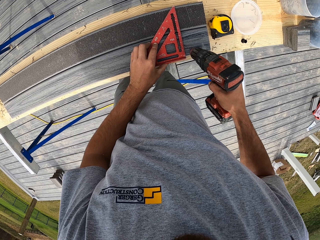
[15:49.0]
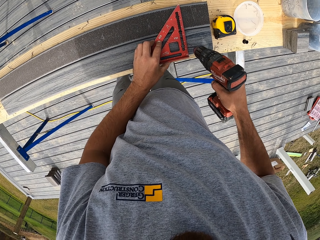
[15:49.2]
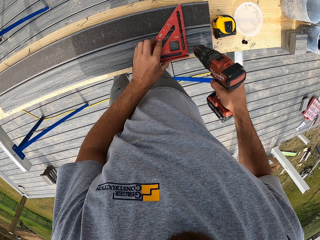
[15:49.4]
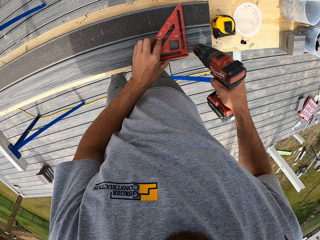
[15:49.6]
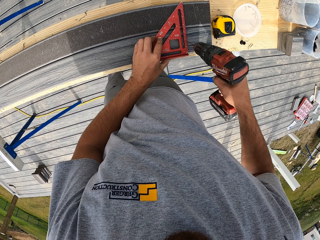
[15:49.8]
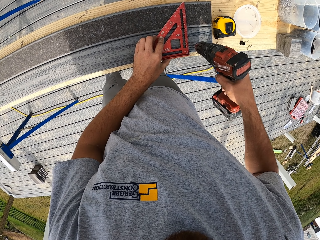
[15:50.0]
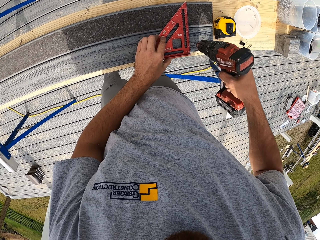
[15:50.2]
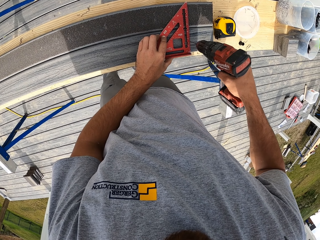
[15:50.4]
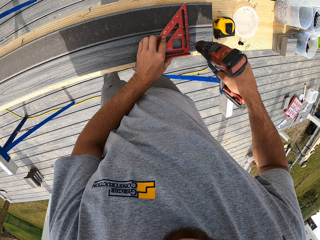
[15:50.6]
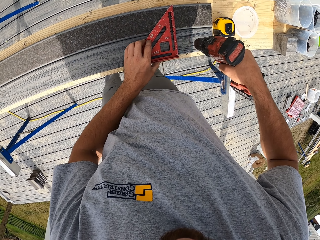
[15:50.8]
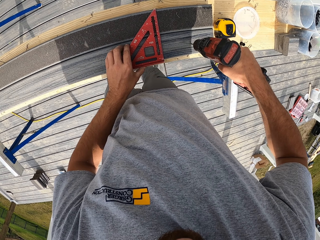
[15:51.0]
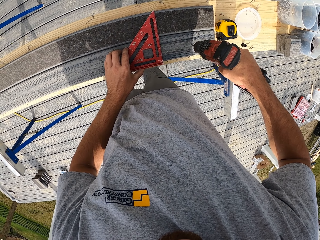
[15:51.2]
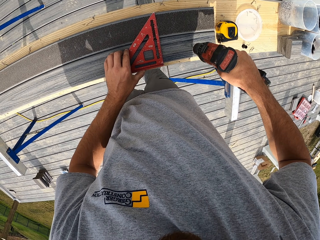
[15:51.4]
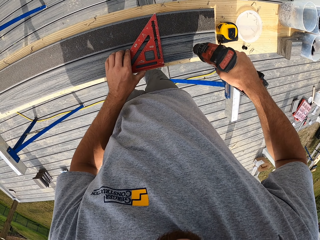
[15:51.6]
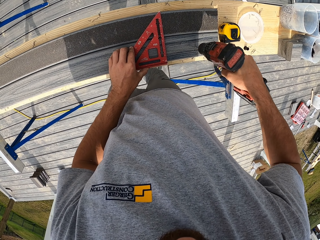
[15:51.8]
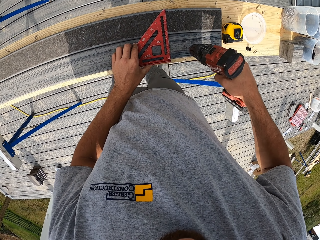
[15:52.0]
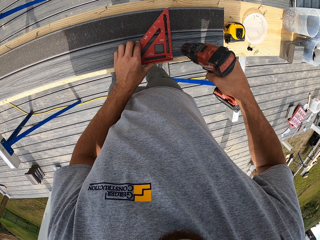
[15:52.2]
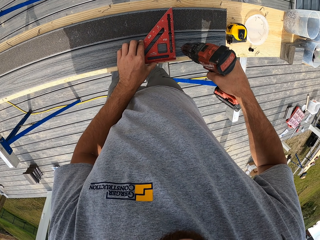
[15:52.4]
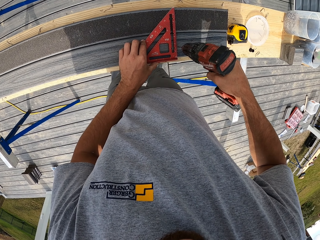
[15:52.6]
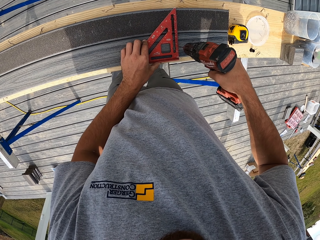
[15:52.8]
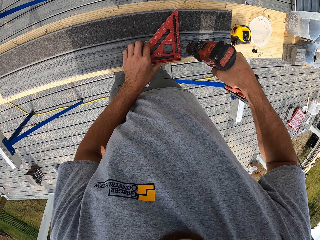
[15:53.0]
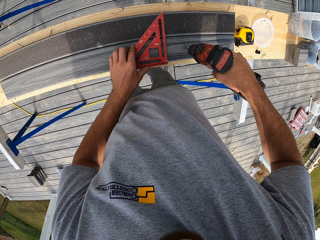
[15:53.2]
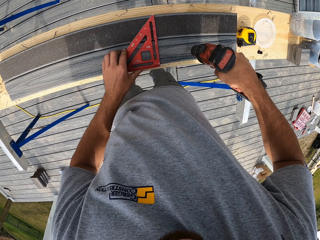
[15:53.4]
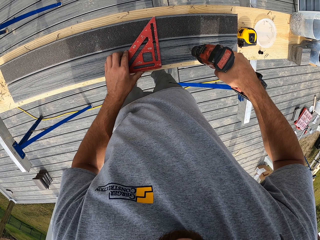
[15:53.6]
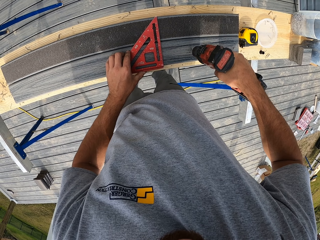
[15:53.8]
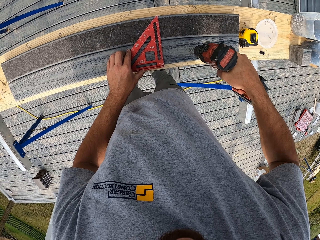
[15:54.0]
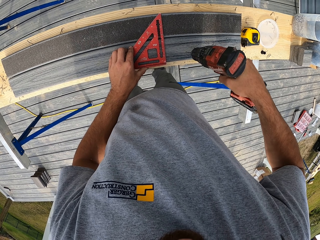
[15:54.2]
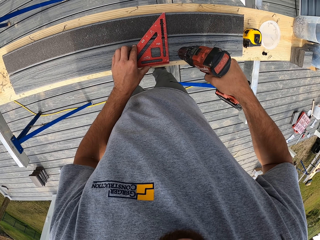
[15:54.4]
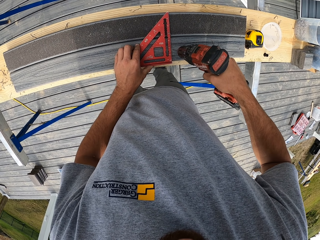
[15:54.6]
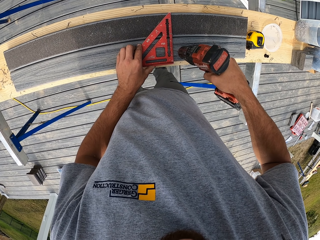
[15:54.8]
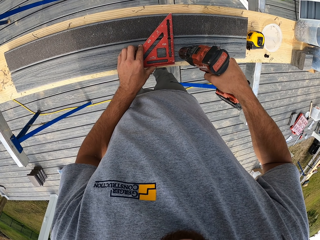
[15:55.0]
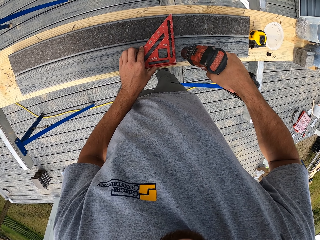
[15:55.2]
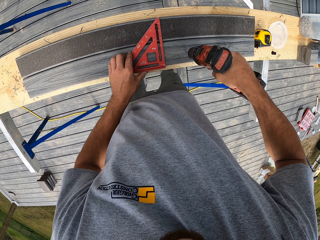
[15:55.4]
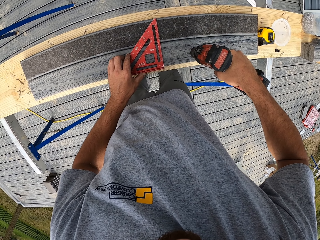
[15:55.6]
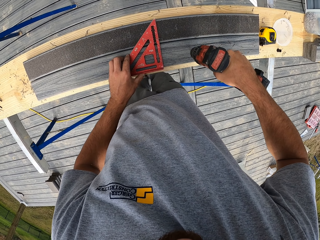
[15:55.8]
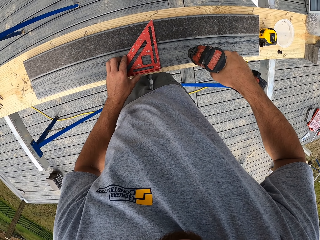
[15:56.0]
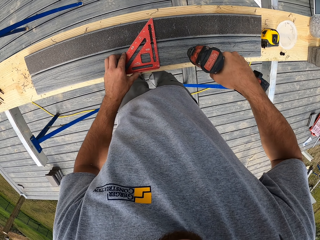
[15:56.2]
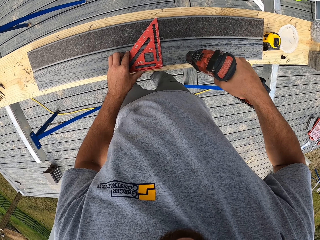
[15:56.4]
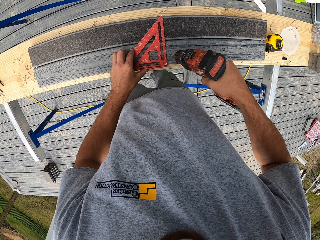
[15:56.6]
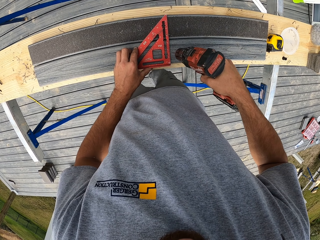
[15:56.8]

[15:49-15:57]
The camera wearer drills the wood.

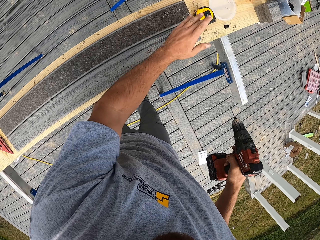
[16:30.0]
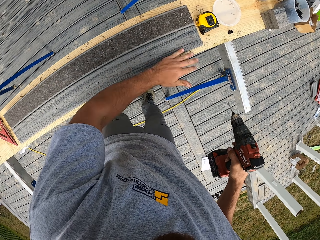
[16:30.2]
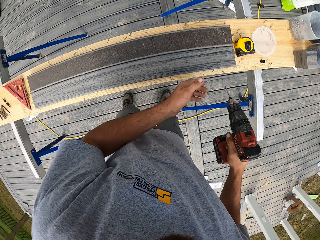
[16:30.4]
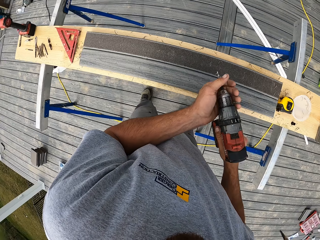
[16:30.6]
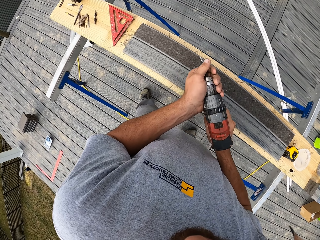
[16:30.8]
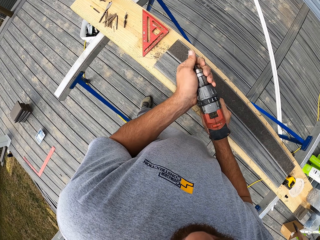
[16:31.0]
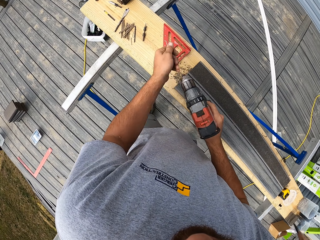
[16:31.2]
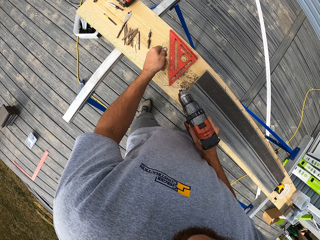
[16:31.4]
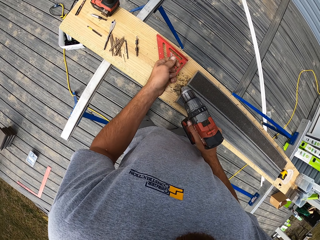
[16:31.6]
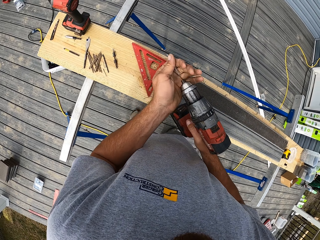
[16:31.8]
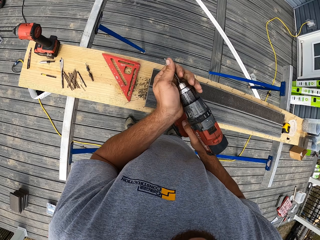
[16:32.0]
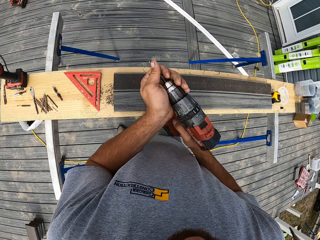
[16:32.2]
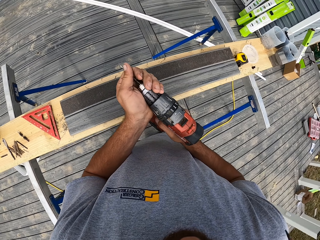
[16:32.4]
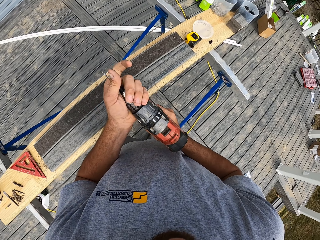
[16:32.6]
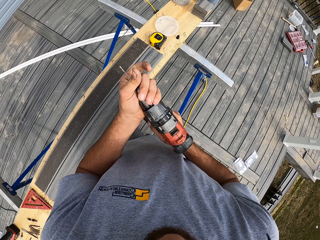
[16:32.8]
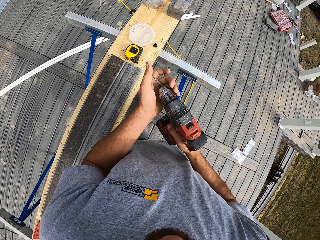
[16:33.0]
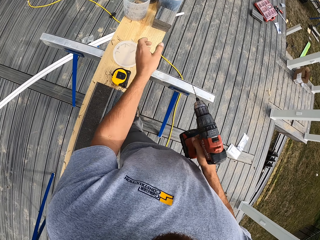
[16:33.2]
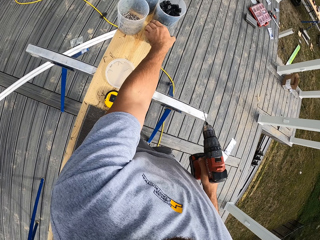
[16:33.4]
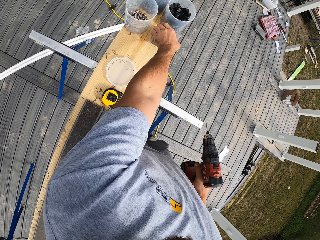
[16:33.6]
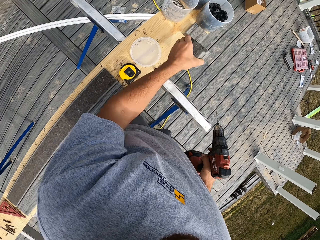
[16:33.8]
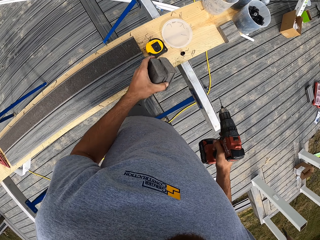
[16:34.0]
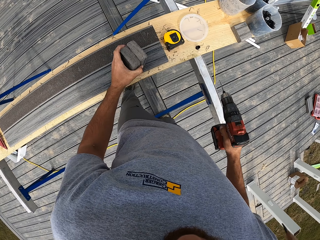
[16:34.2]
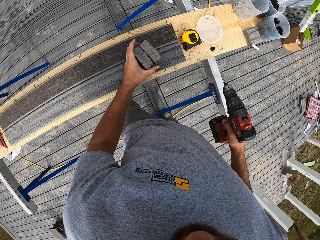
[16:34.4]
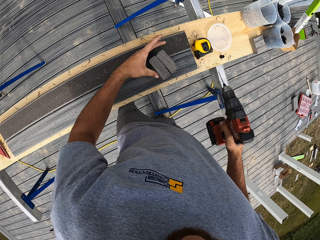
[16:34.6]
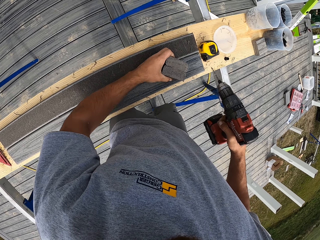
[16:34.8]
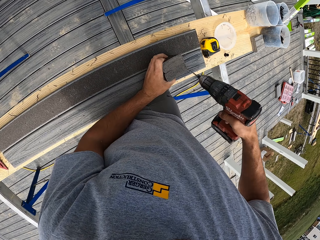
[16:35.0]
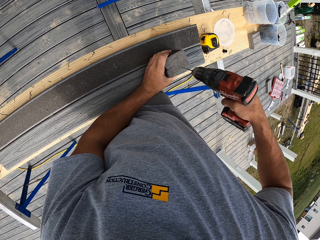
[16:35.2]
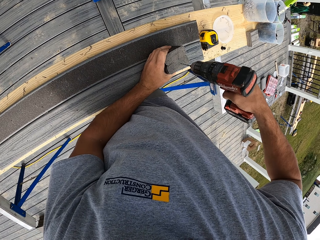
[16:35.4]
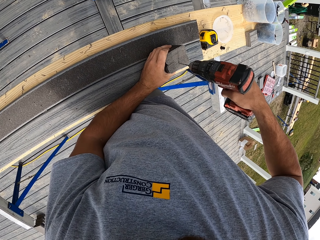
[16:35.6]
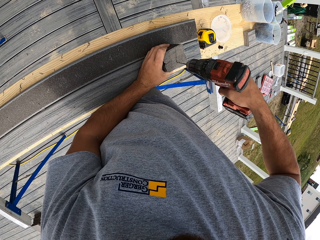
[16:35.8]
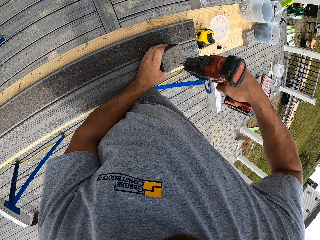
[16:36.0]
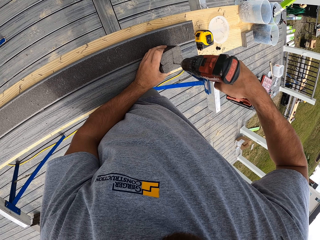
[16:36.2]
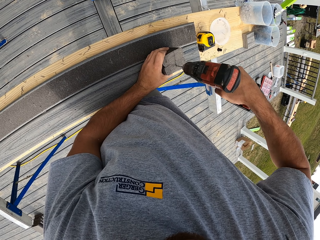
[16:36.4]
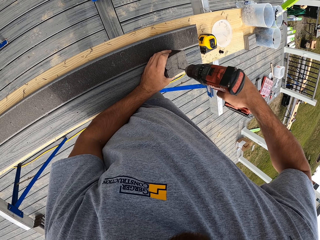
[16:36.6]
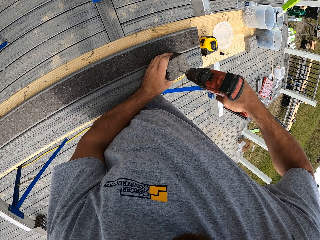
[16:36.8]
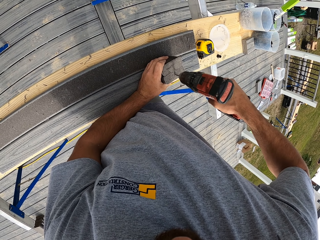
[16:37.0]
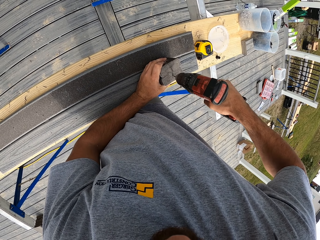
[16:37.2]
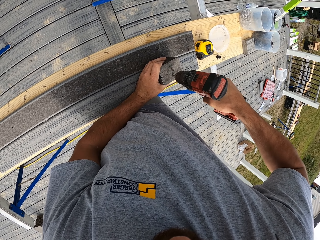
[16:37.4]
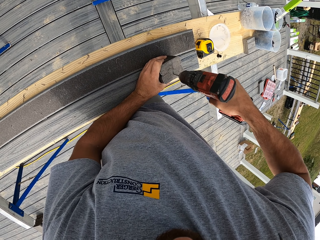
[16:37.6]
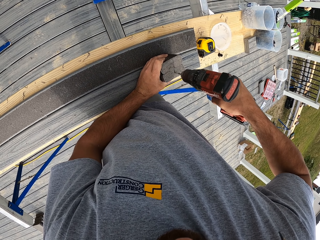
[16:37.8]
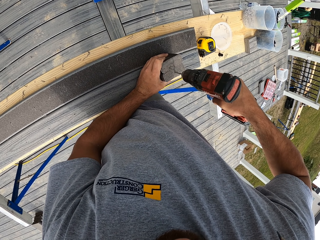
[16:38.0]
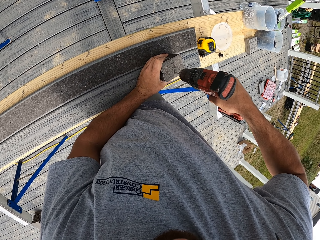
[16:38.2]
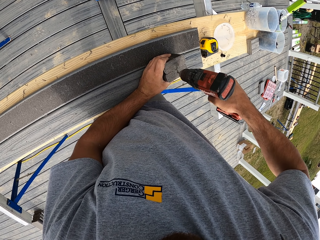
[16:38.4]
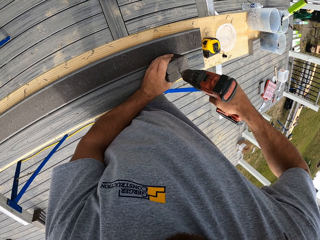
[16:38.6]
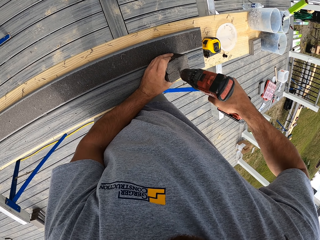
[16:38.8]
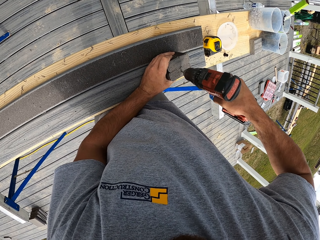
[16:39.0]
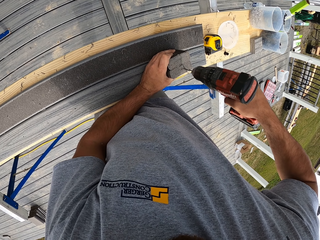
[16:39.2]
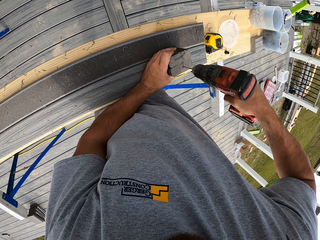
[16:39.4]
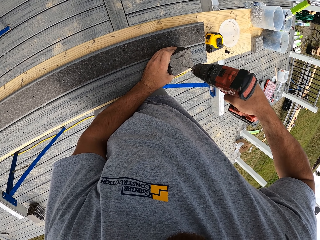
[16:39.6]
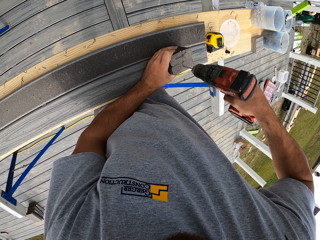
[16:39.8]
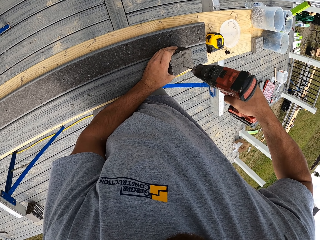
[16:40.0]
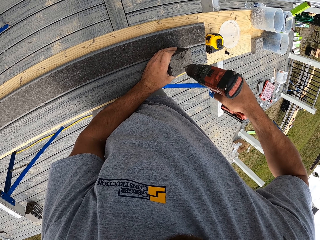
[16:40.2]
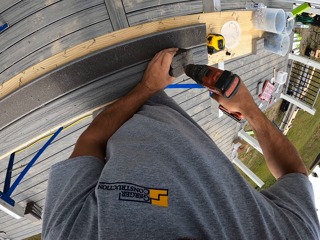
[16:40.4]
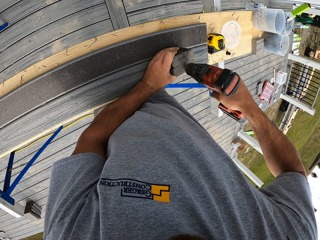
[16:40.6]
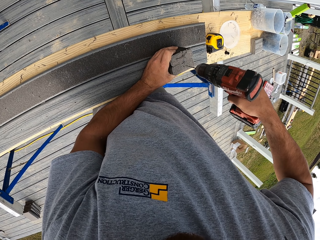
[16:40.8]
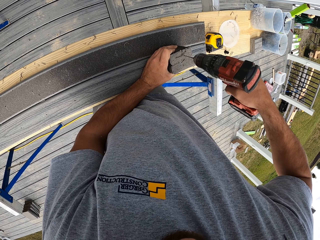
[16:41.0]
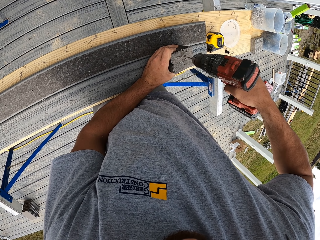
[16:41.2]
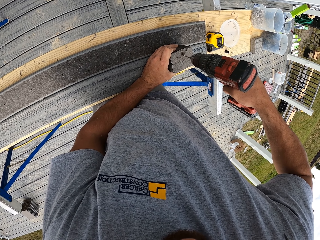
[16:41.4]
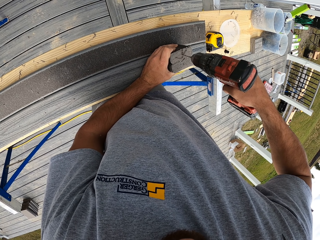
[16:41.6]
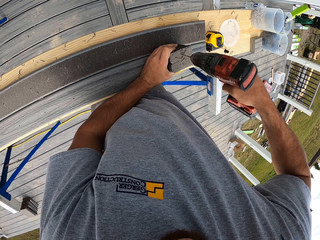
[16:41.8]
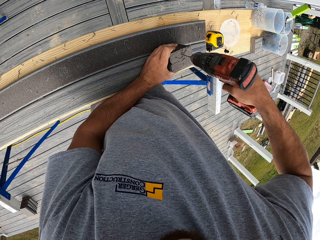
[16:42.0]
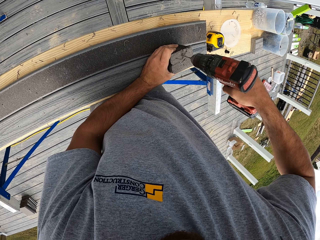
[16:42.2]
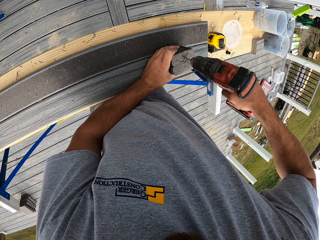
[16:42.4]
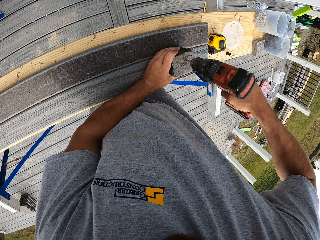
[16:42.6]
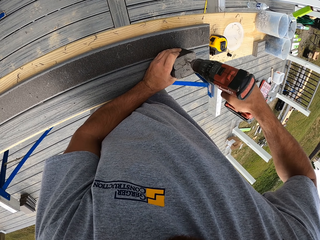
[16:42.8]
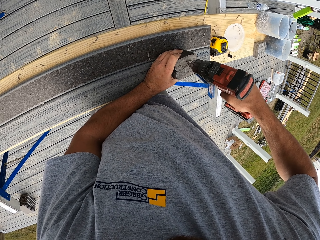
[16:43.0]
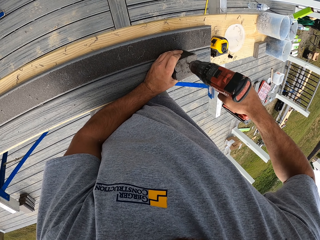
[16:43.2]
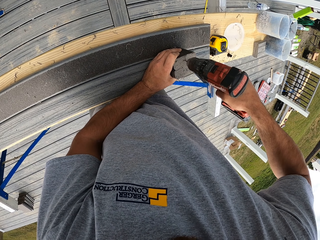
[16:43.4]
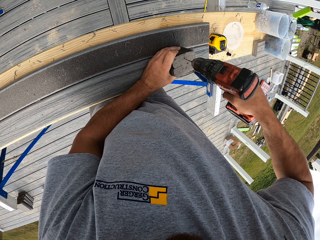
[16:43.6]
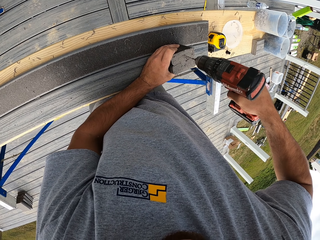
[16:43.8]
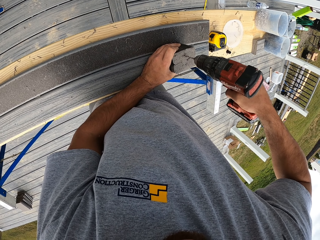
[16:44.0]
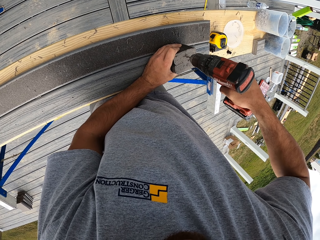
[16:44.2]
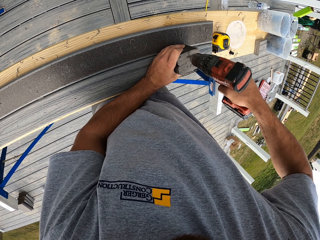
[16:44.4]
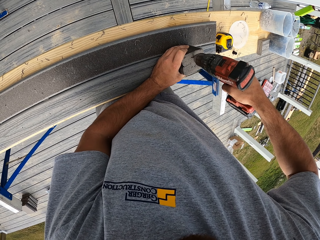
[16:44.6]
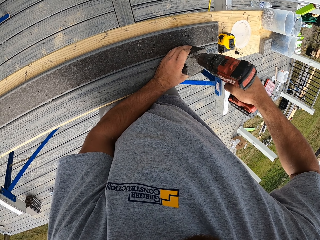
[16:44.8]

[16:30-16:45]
The camera wearer removes the screw from the drill. They put the screw on the drill. They pick pieces of wood from the bench. They drill the pieces of wood.
